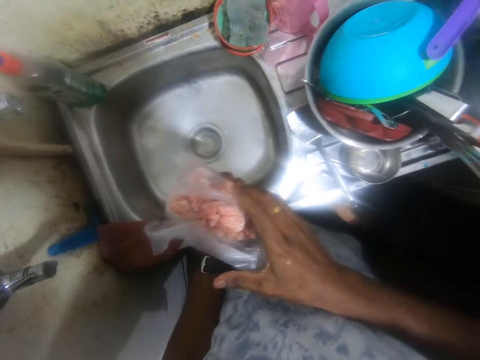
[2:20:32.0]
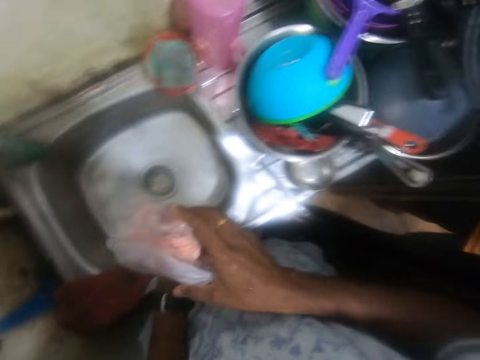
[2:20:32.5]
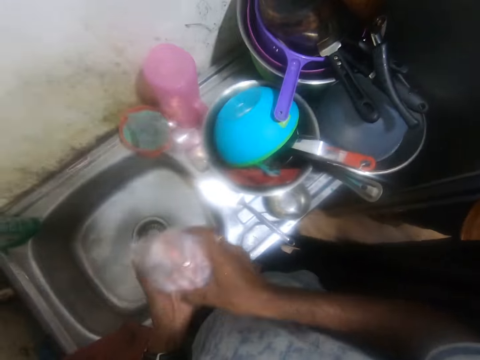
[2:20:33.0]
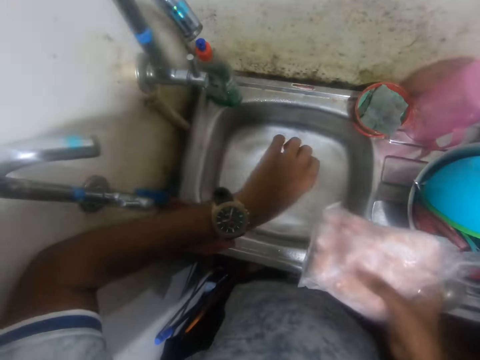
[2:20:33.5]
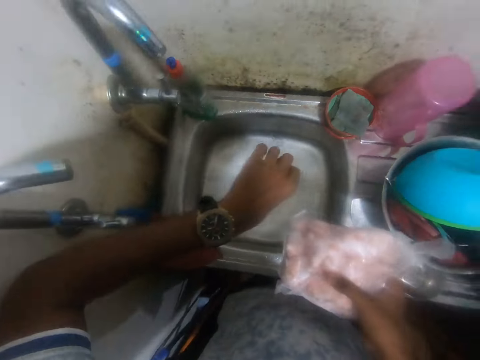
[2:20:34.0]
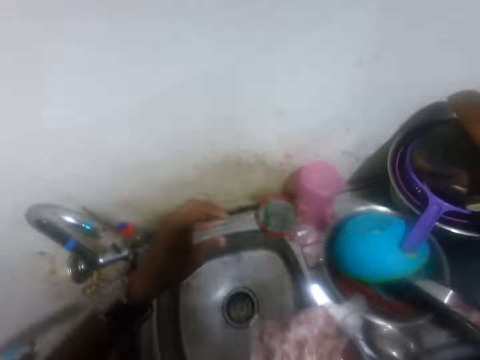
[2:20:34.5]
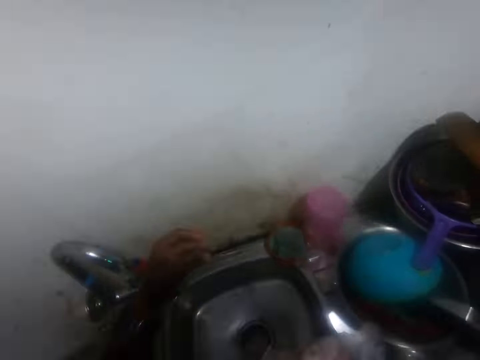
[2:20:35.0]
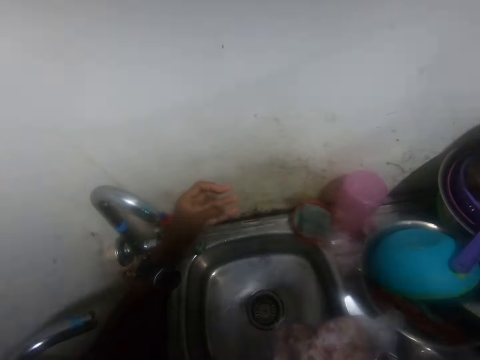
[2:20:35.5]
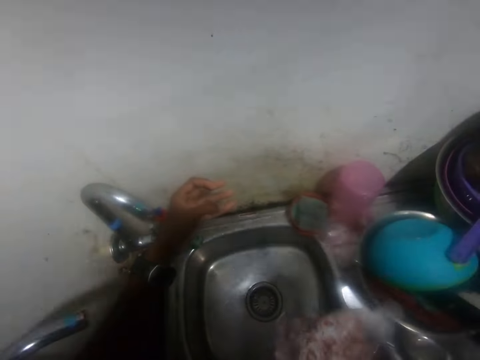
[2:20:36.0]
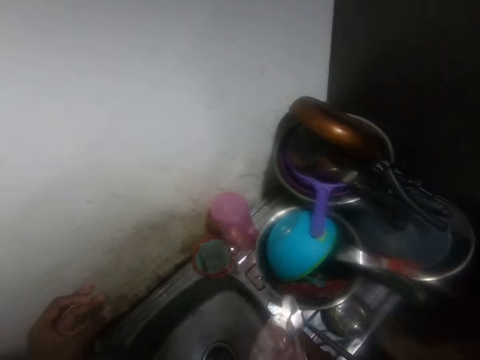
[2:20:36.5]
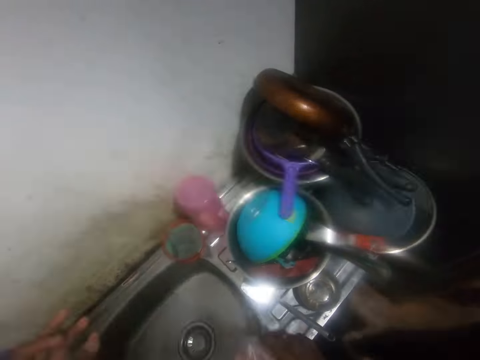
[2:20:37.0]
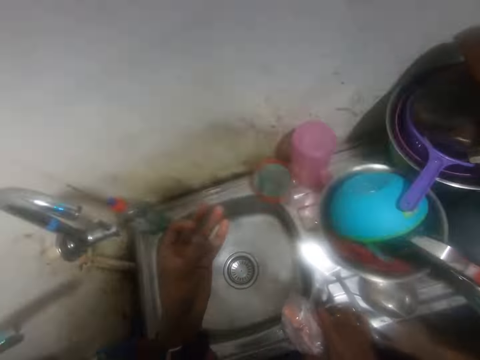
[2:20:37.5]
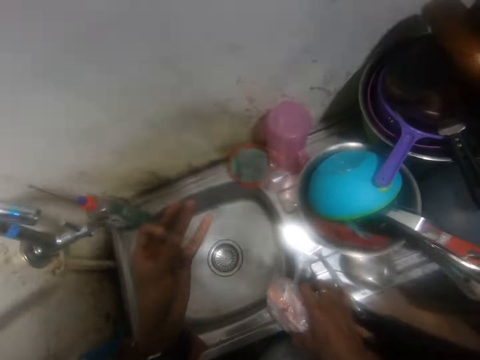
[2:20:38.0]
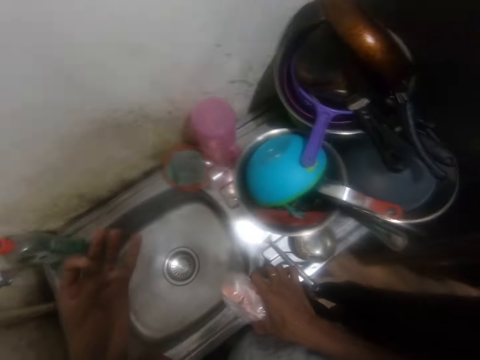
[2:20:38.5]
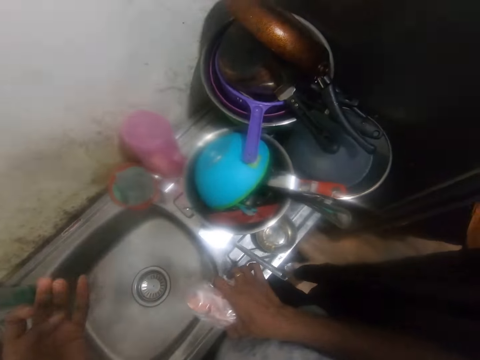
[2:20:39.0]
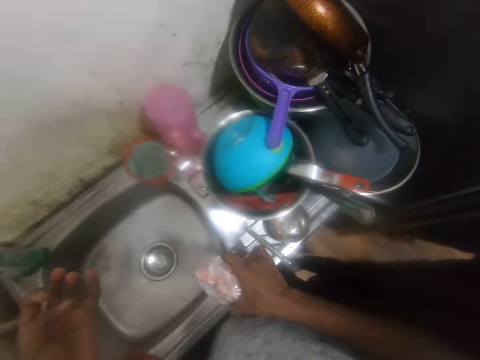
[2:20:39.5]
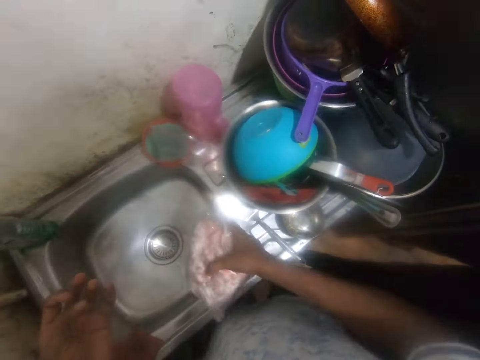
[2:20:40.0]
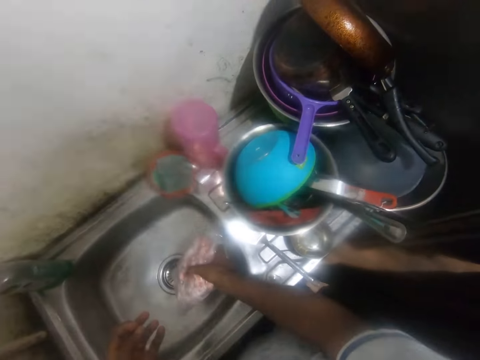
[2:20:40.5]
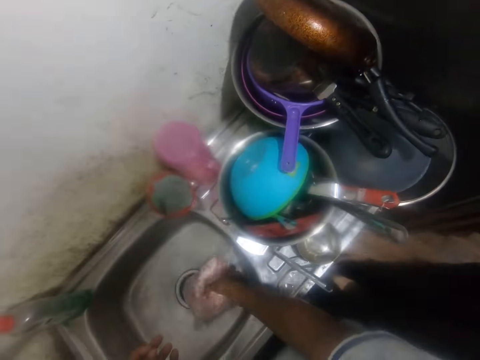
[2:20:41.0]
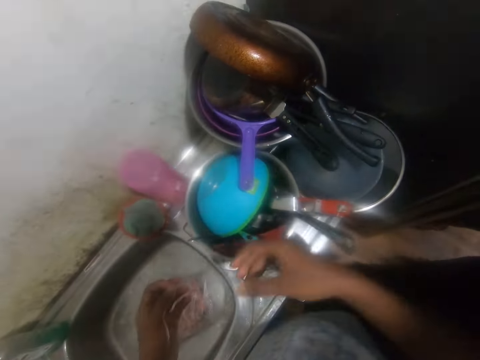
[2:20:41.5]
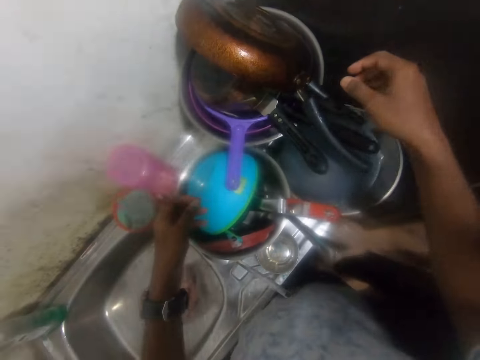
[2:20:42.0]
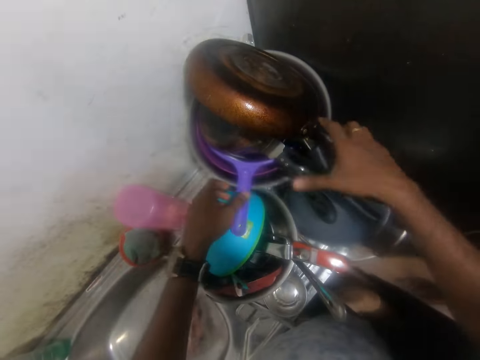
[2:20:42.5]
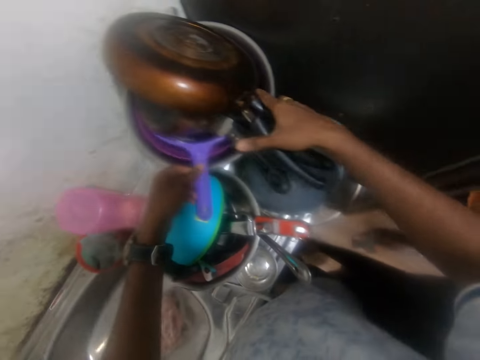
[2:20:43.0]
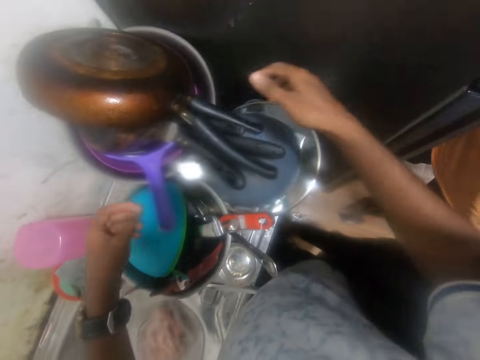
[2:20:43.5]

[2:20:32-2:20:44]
The camera wearer passes the packet of beef from his left hand to his right hand. He checks a watch on his wrist. He converses with a man. He drops the packet of beef into the sink with his right hand.

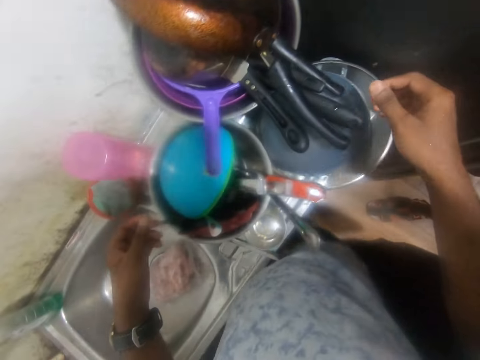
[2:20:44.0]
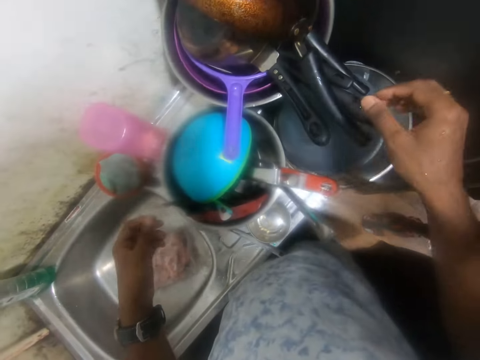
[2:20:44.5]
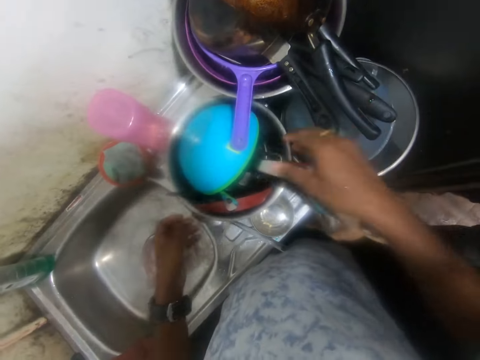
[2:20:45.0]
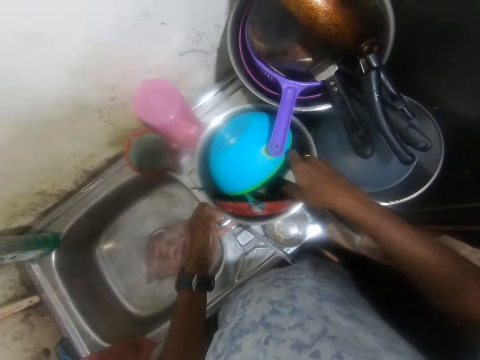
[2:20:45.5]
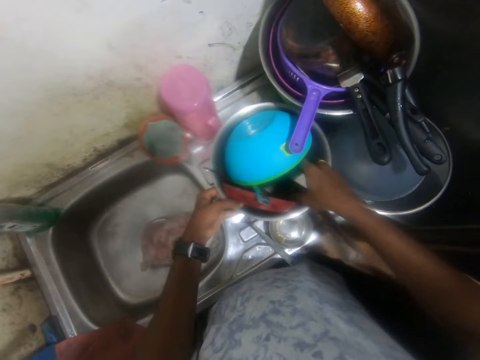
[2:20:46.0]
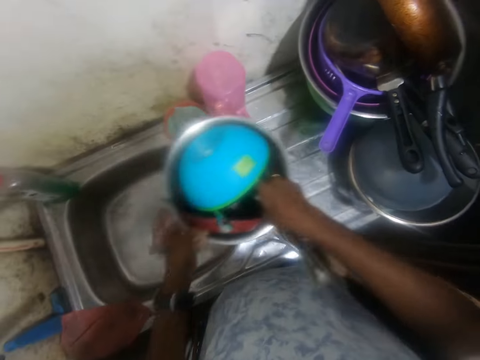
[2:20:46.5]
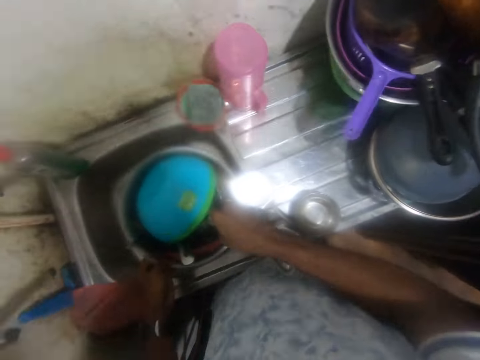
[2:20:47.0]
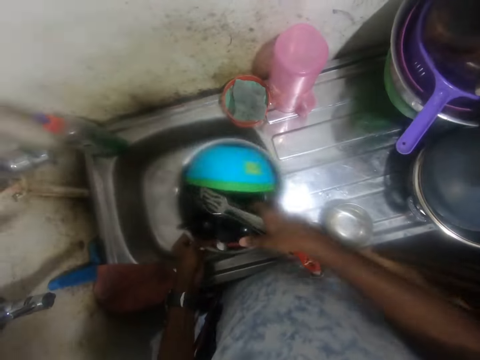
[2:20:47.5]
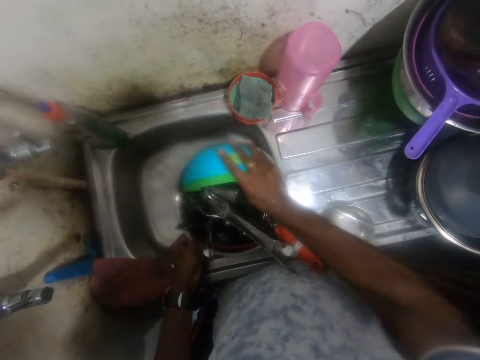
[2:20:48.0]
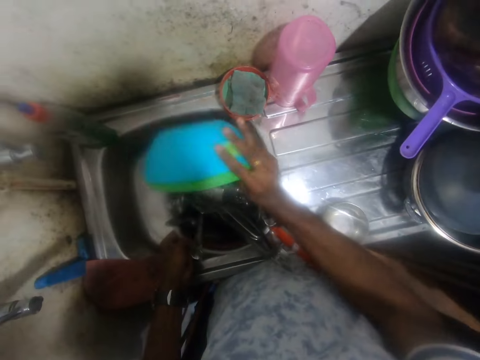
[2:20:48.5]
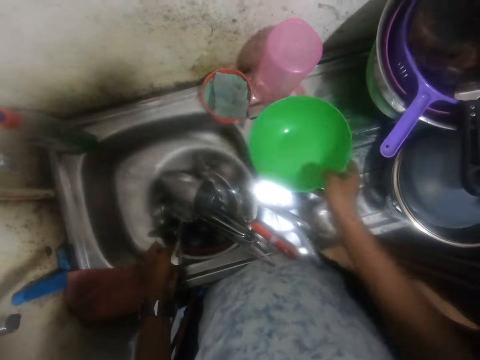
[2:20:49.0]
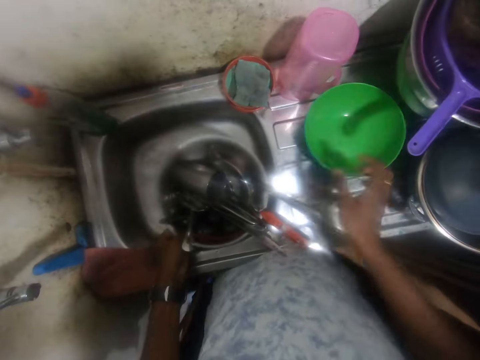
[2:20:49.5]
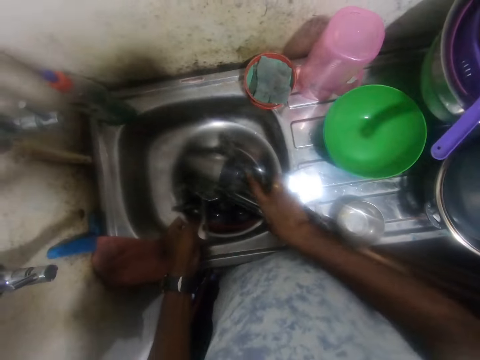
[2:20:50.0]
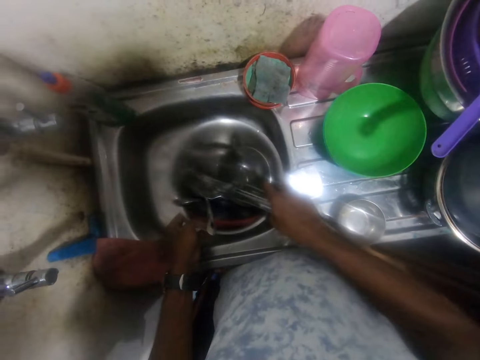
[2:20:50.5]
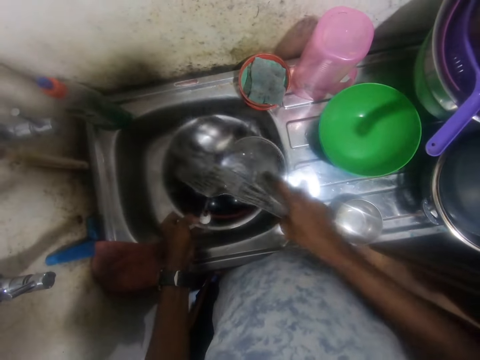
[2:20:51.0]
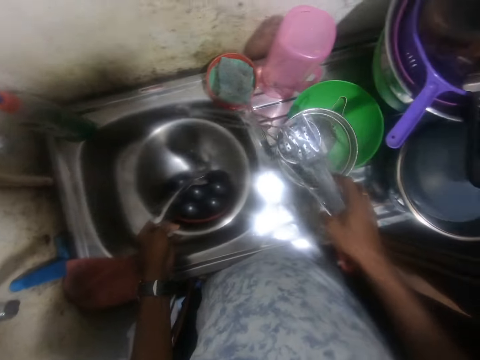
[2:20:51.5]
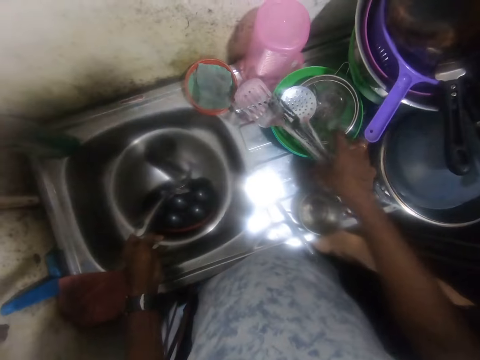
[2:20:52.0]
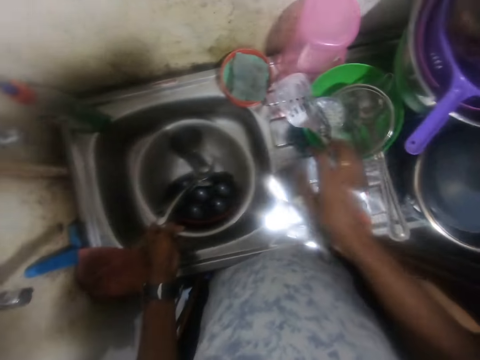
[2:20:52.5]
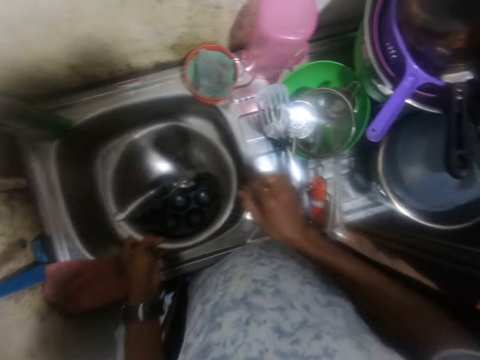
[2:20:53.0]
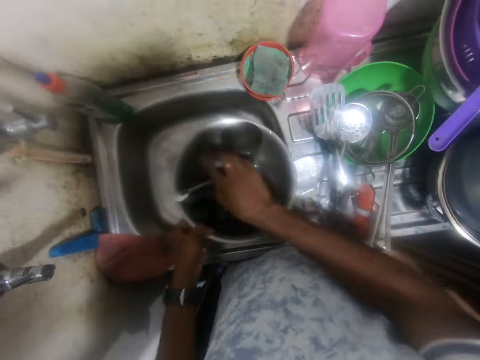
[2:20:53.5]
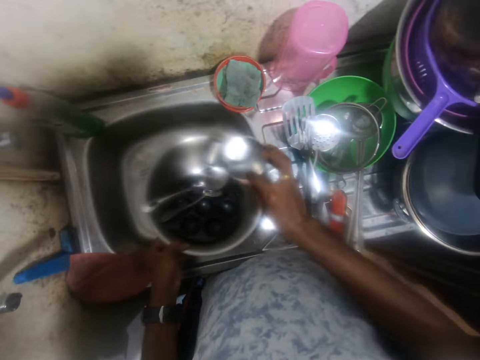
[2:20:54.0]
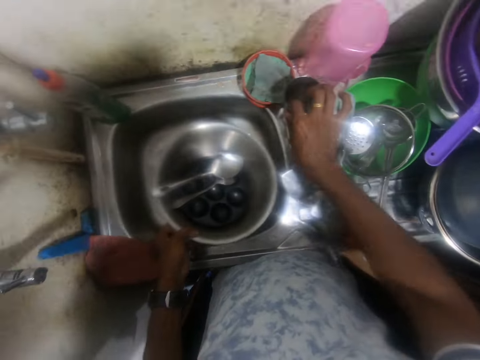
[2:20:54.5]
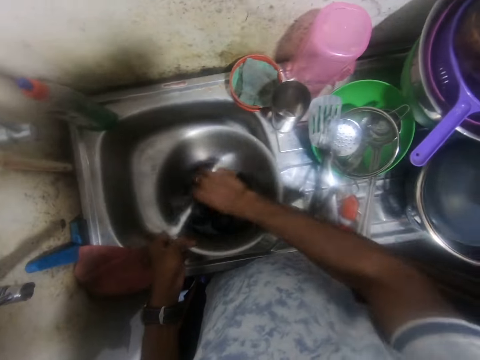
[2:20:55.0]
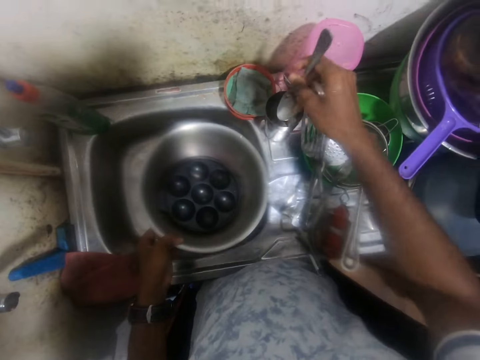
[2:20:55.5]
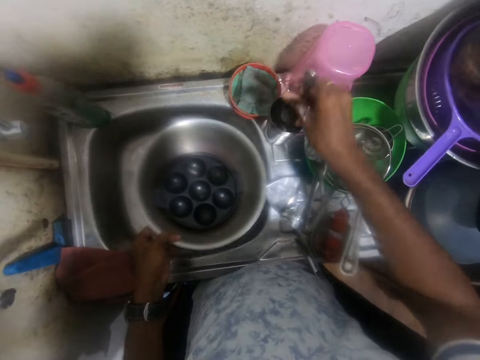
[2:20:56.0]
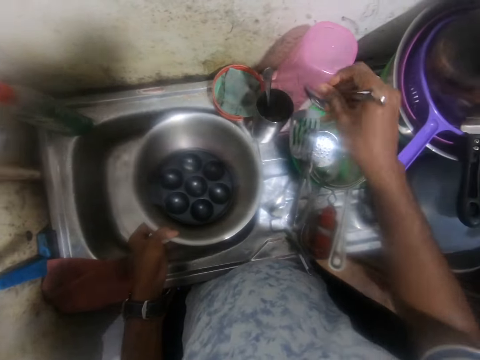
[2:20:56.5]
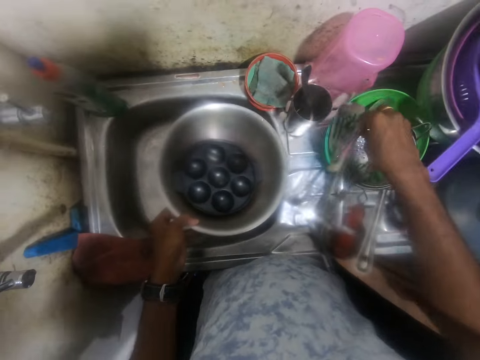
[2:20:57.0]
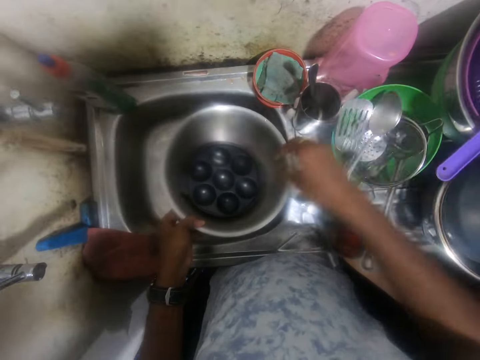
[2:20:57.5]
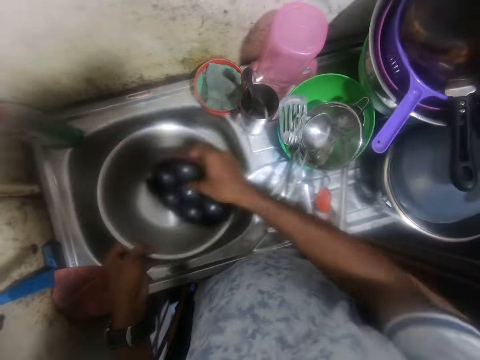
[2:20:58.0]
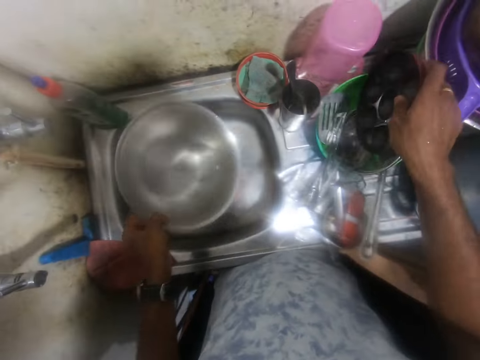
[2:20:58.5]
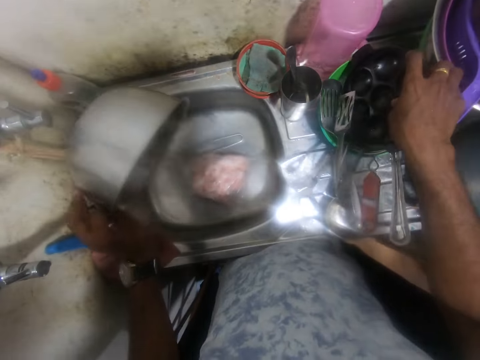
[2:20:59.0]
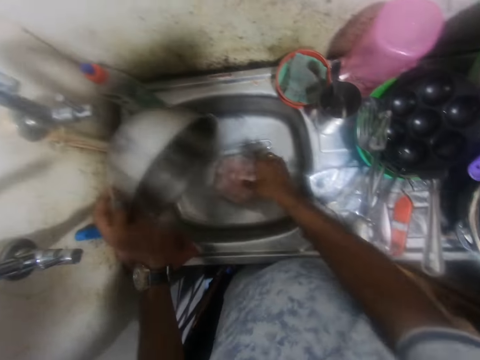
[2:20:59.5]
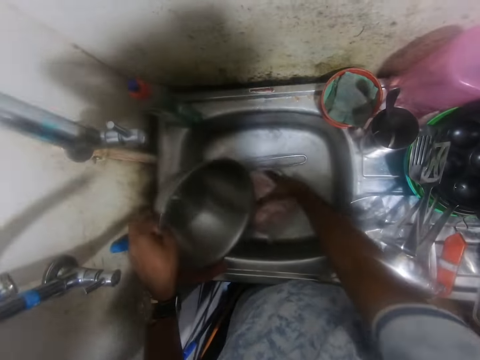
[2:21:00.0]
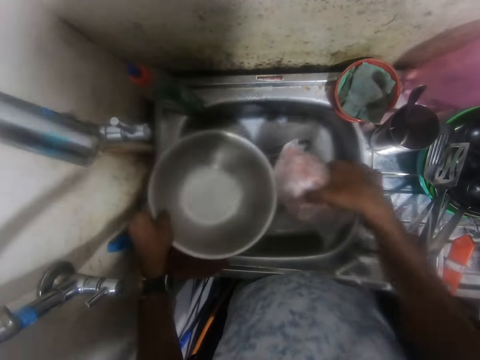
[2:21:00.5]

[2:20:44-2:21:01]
The camera wearer removes a bowl from the sink countertop with his left hand. He carries utensils. He picks a bowl from the bowl with his right hand. He drops the bowl on the sink countertop with his right hand. He picks some frying turners from the bowl with his right hand. He drops the kitchen utensils in the plastic bowl on the drainboard of the kitchen sink with his right hand. He picks a cup from the steel bowl in his left hand with his right hand. He drops the cup on the drainboard of the kitchen sink with his right hand. He picks a basting spoon and a tablespoon from the steel bowl in his left hand with his right hand. He drops the cooking spoon in the cup on the drainboard of the kitchen sink with his right hand. He drops the tablespoon in the cup on the drainboard of the kitchen sink with his right hand. He drops the basting spoon in the plastic bowl on the drainboard of the kitchen sink with his right hand. He picks an egg tray from the steel bowl with his right hand. He drops the steel bowl on the plastic bowl on the drainboard of the kitchen sink with his right hand. He pours the water in the steel bowl into the basin of the kitchen sink with his left hand. He picks the pack of chicken from the basin of the kitchen sink with his right hand.
